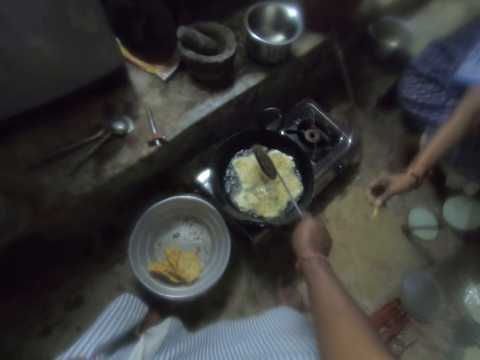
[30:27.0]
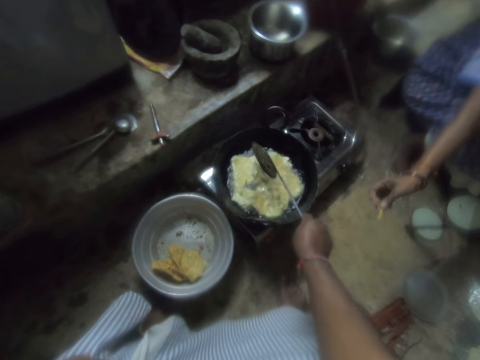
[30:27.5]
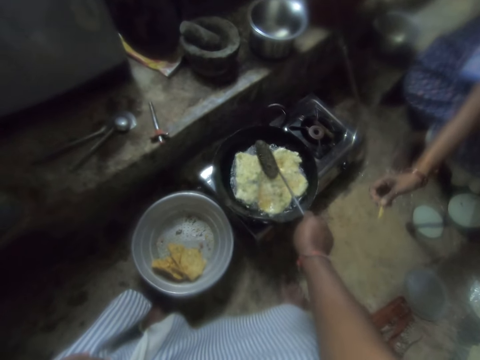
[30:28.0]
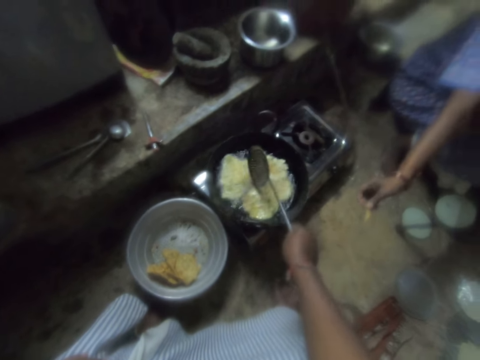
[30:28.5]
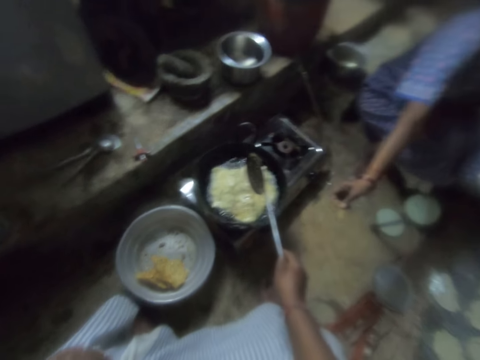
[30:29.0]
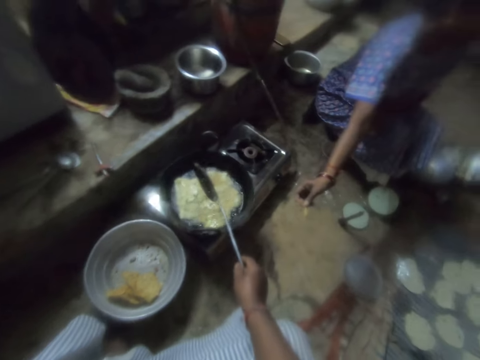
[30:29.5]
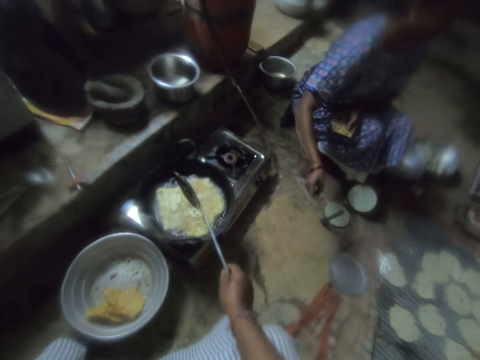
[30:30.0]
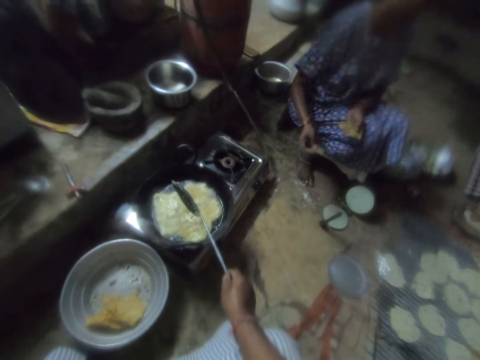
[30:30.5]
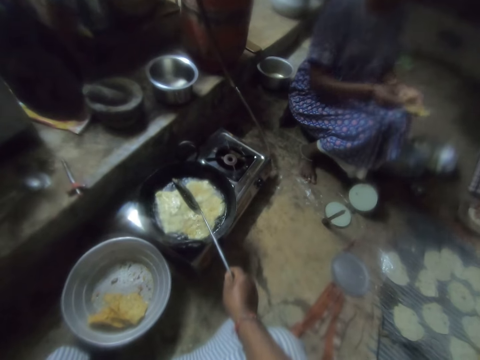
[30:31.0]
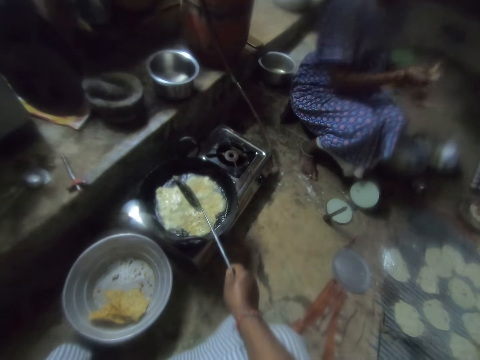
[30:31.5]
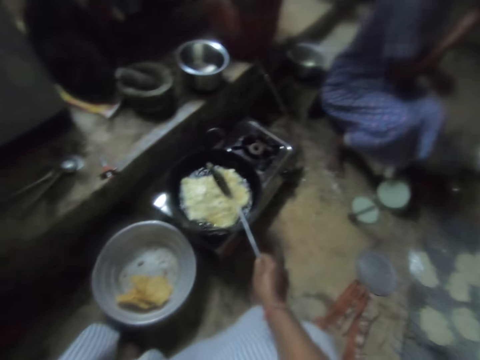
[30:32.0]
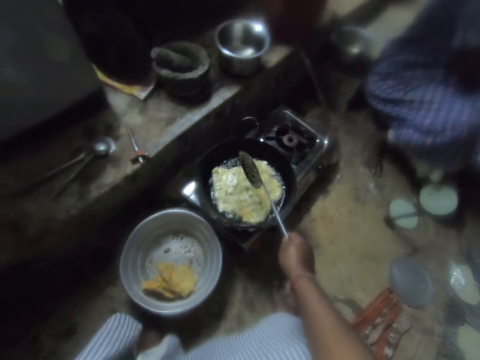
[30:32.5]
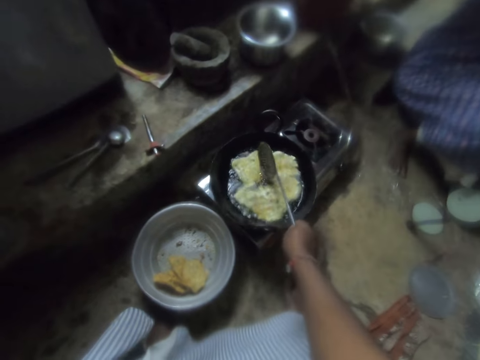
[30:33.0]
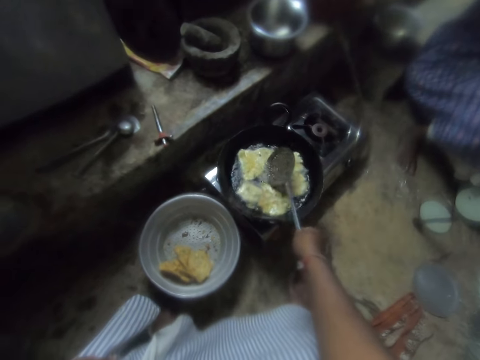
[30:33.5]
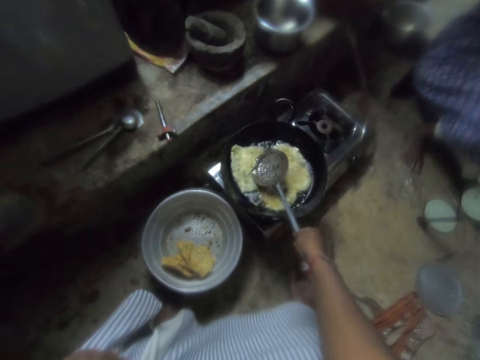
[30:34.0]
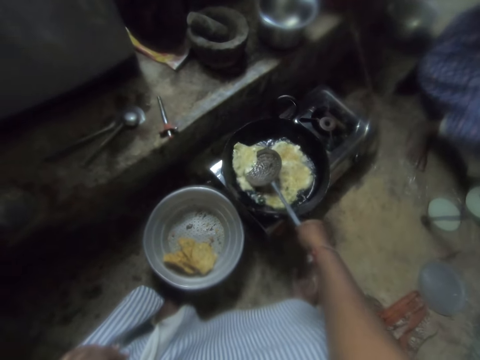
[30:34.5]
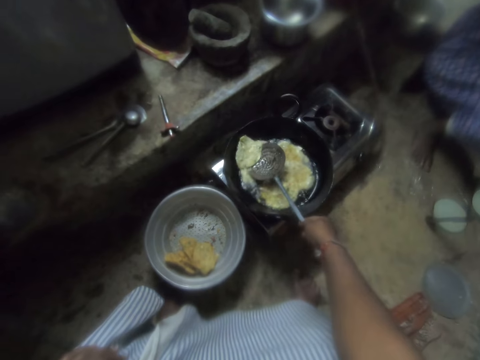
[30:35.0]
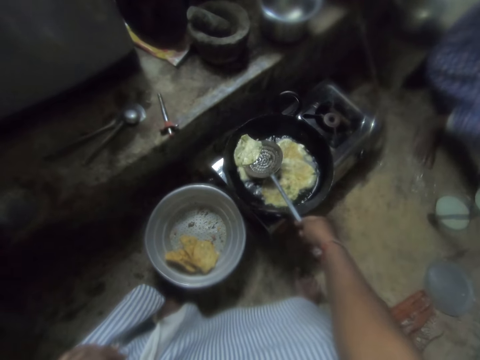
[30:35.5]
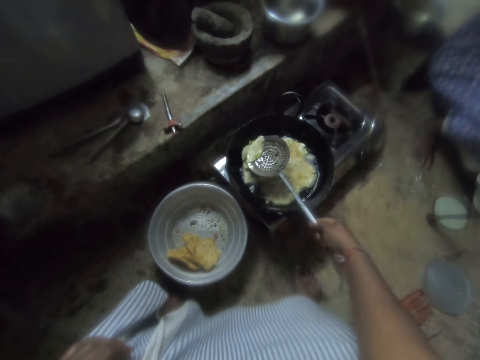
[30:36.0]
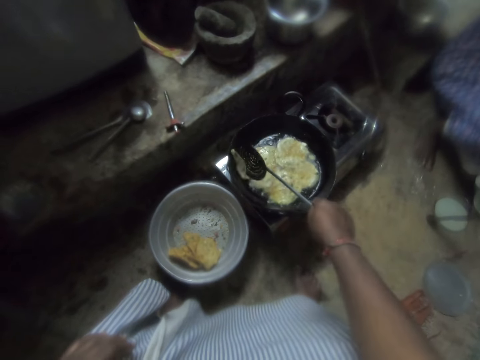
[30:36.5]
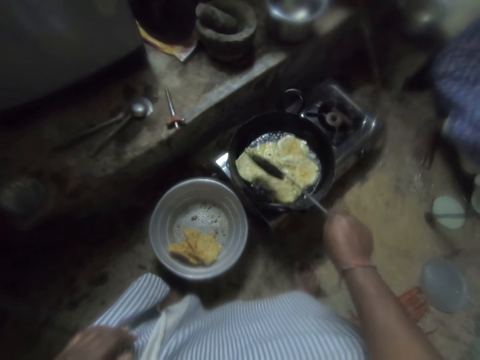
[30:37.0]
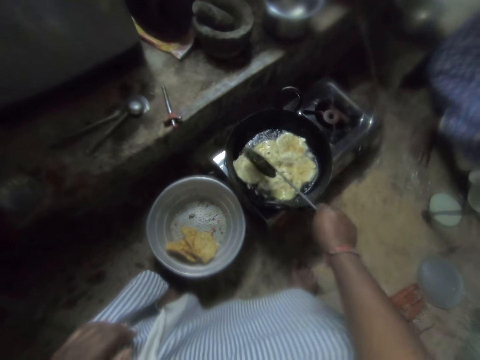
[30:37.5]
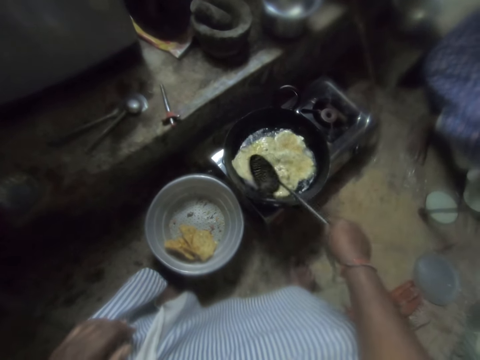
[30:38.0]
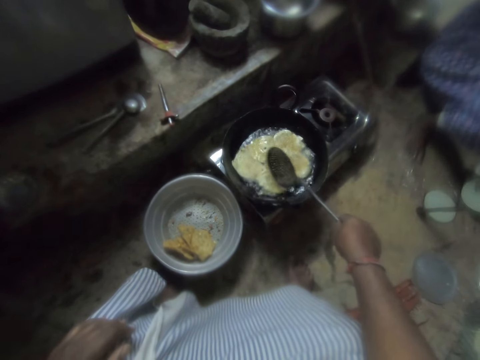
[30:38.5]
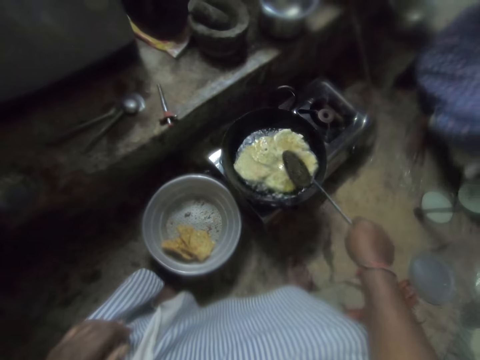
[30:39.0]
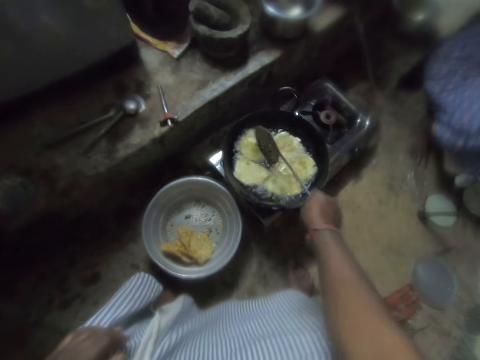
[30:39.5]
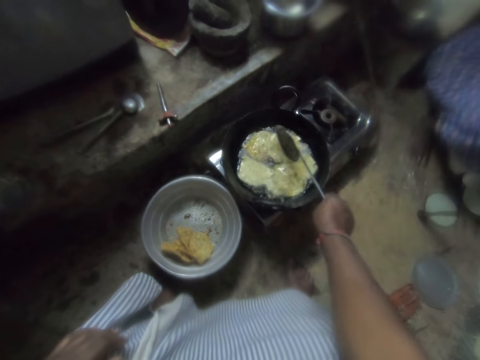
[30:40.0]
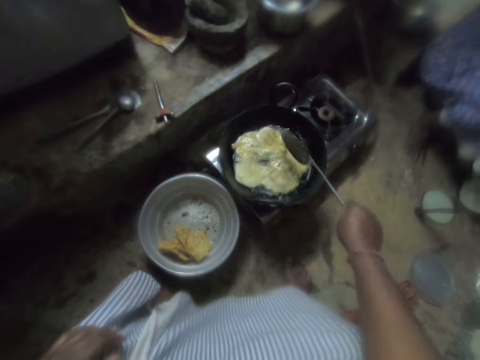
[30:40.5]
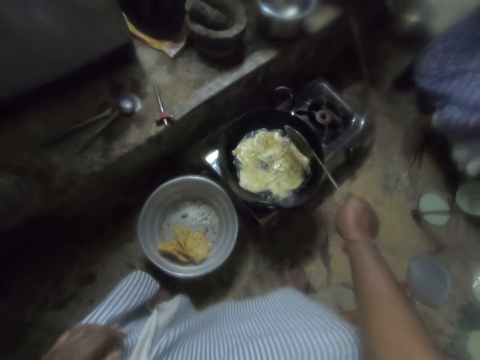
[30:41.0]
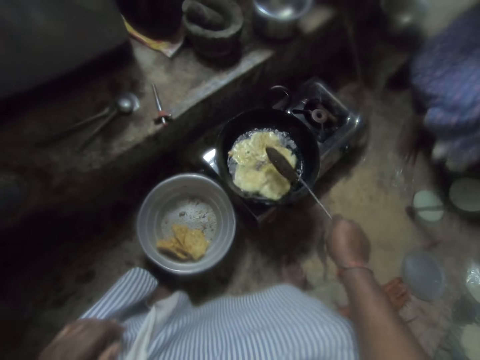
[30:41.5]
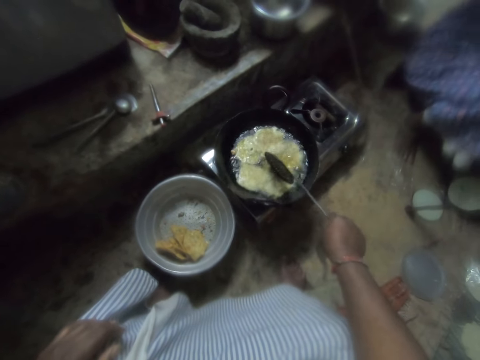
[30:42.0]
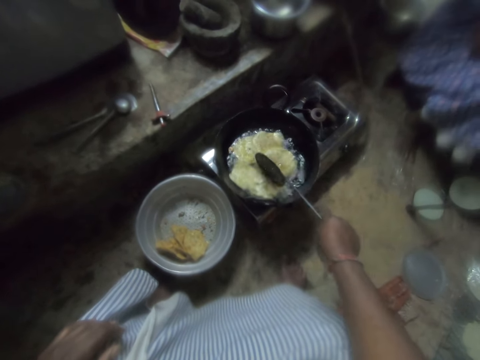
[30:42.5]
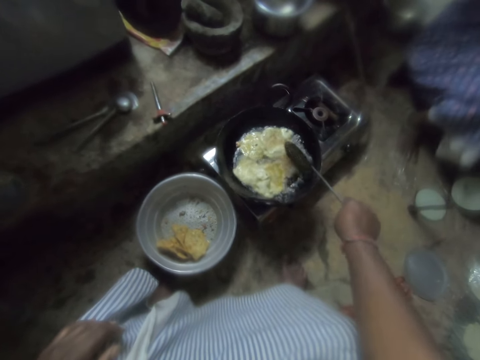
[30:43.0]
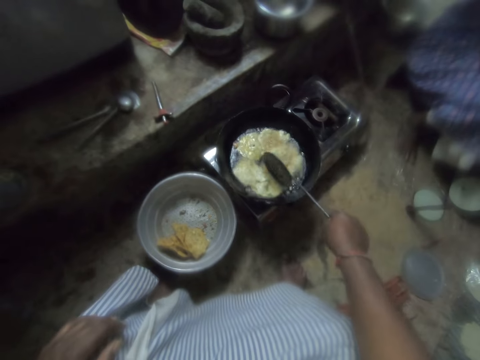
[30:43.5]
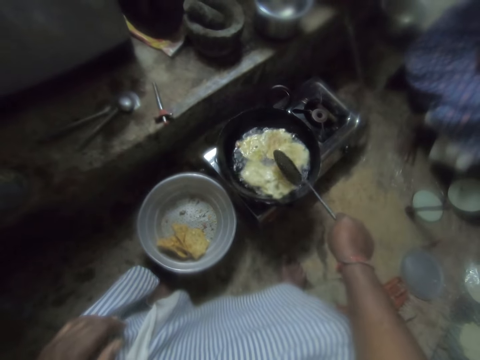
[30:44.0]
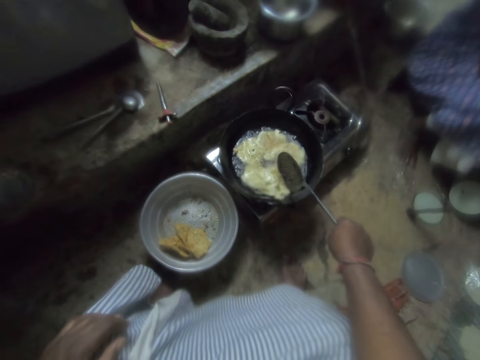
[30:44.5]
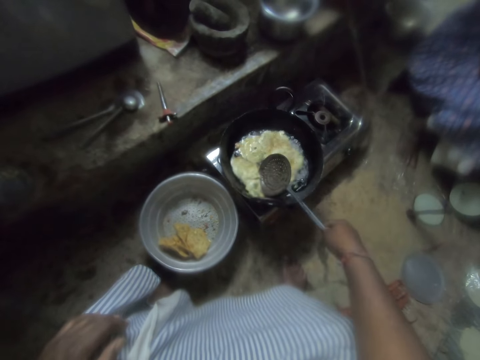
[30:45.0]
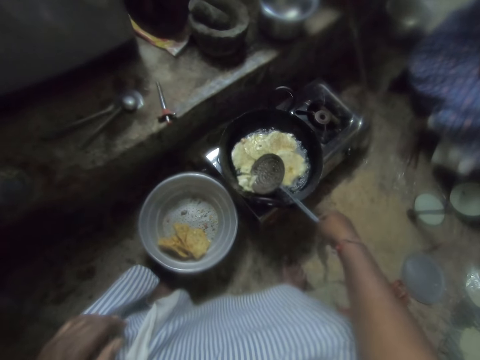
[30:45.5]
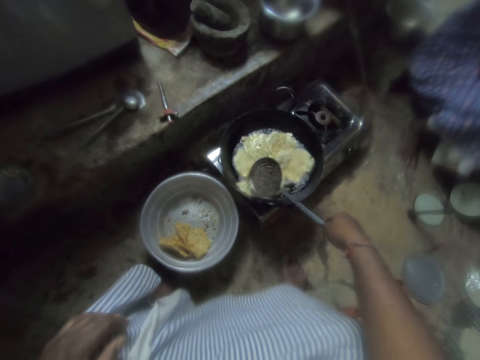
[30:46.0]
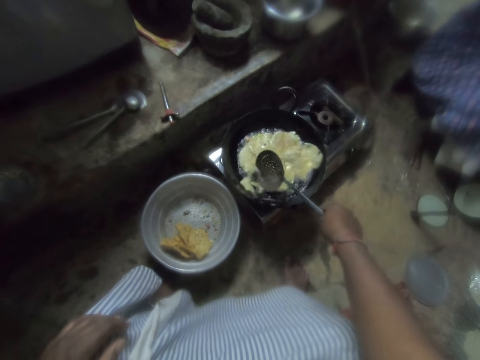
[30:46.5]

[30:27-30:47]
The camera wearer flips the chips dough in the frying pan with a skimmer. They stir the chips in the frying pan with the skimmer.

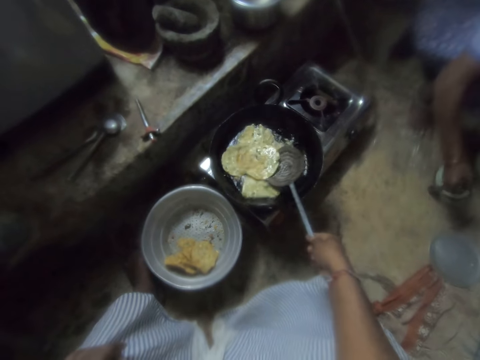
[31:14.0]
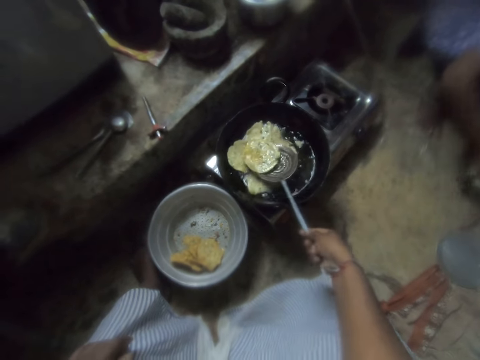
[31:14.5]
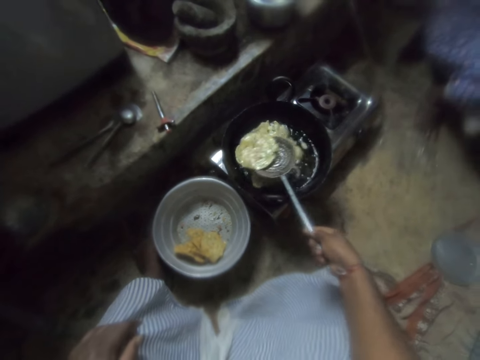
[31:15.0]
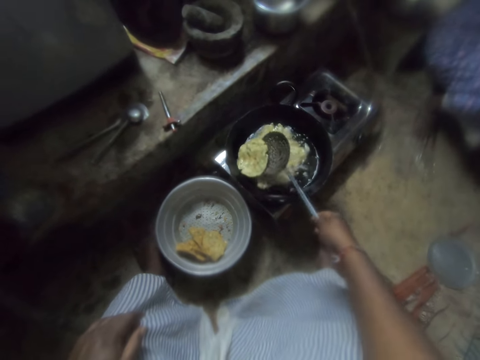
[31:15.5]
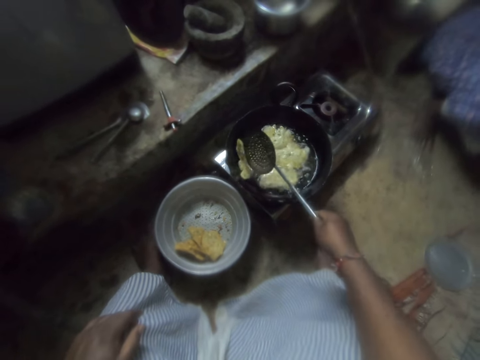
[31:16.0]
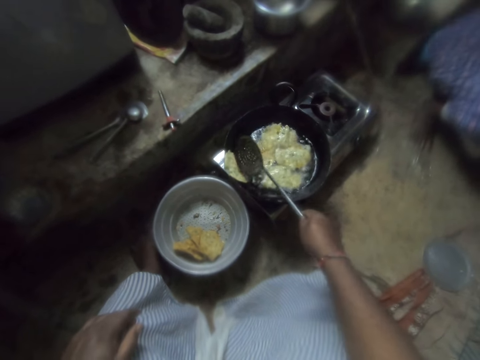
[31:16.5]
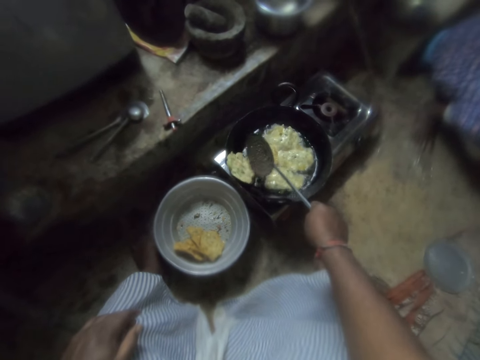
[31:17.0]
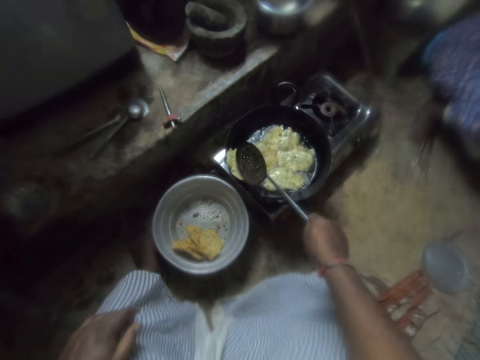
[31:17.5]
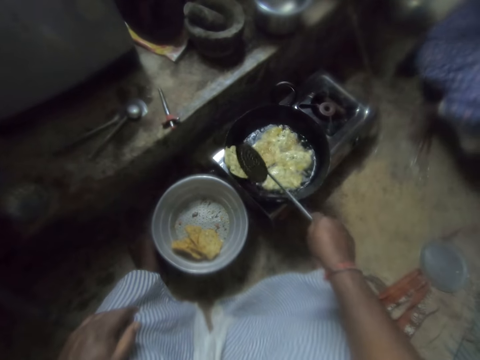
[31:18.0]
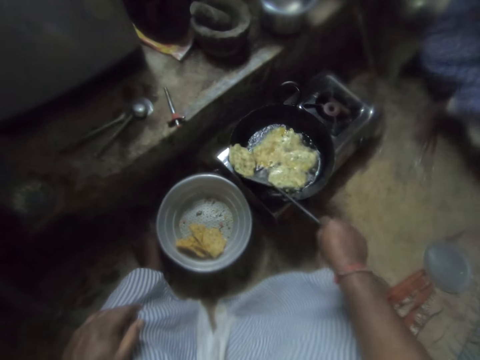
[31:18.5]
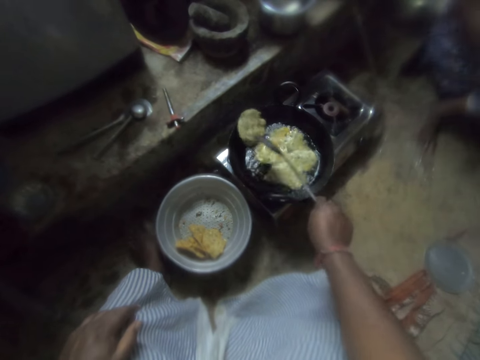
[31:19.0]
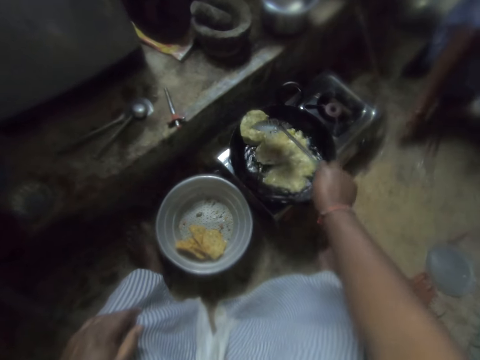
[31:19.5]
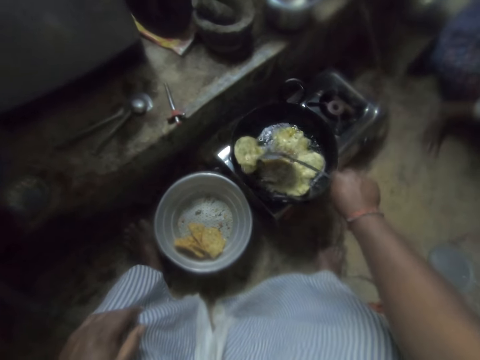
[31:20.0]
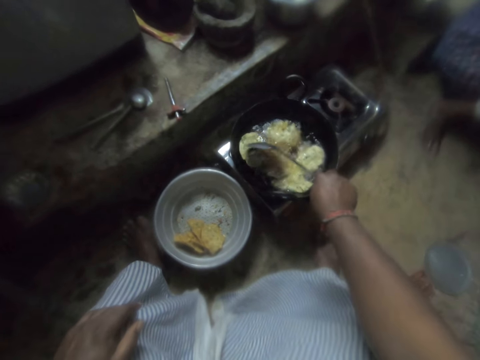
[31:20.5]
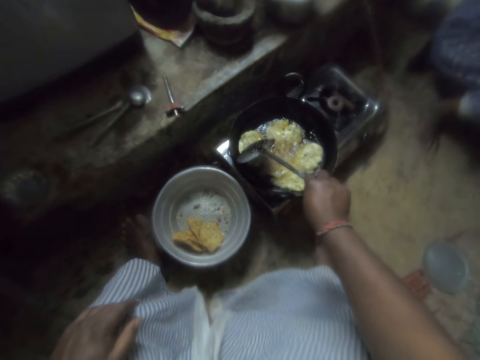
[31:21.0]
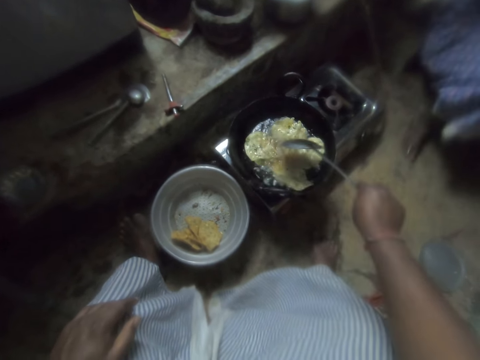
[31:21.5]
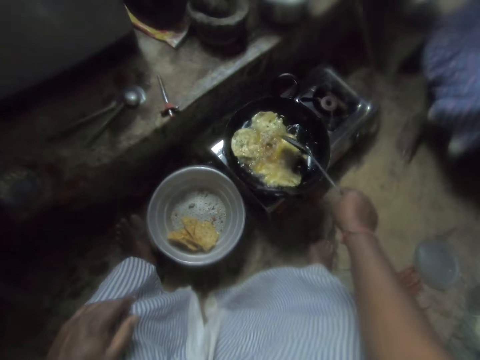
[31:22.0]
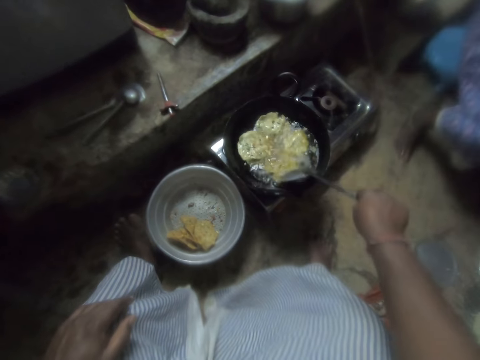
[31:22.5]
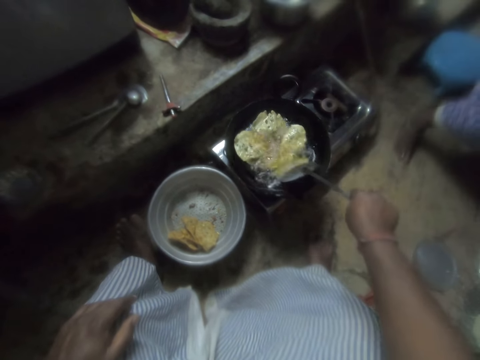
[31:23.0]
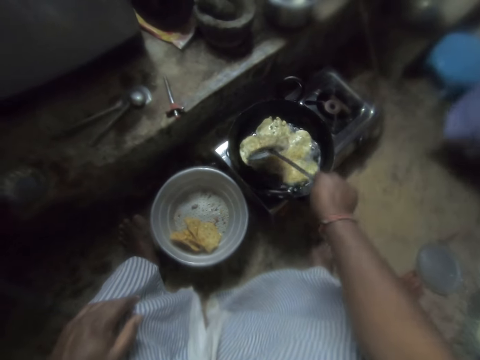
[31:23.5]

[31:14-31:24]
A woman moves the flat dough or chips dough. The camera wearer flips the chips dough in the frying pan with a skimmer.
